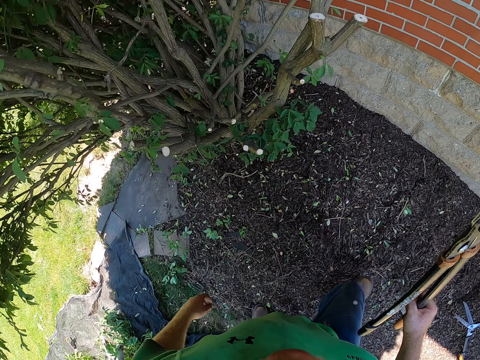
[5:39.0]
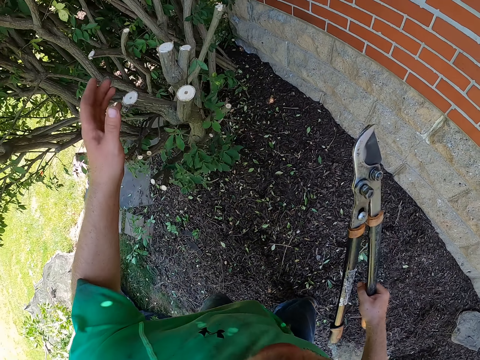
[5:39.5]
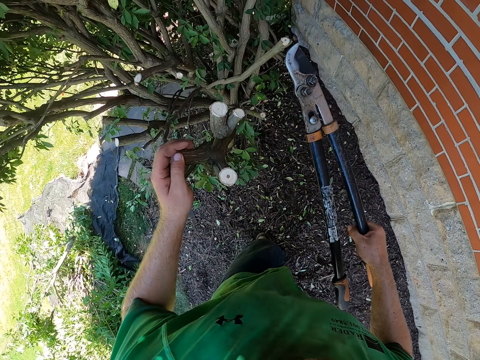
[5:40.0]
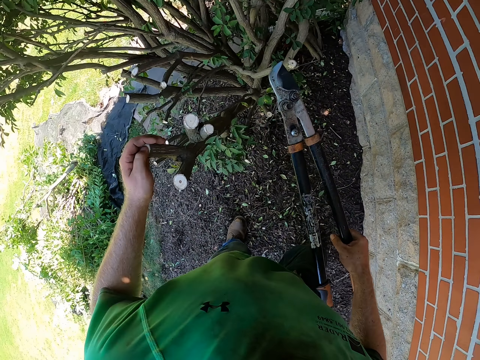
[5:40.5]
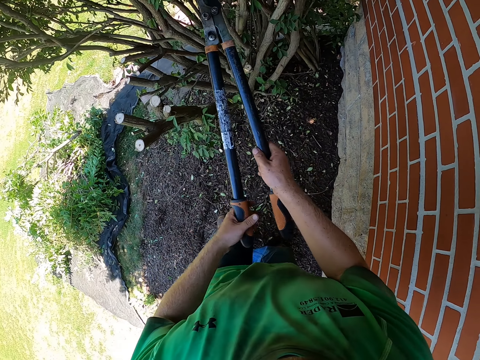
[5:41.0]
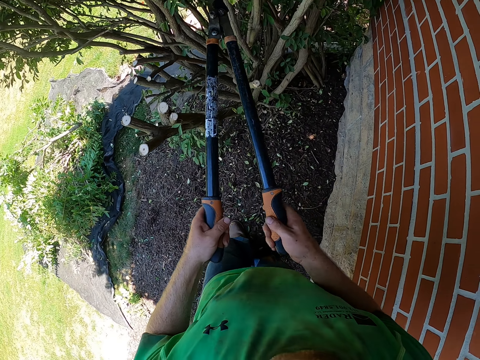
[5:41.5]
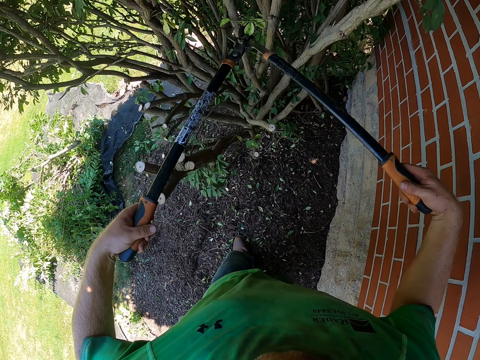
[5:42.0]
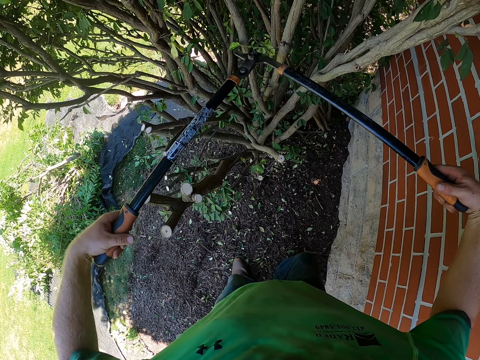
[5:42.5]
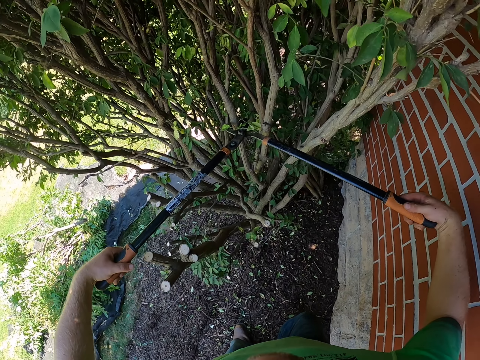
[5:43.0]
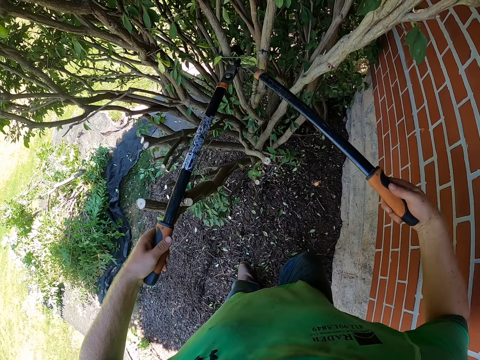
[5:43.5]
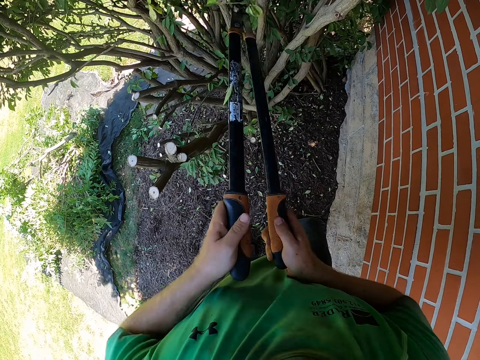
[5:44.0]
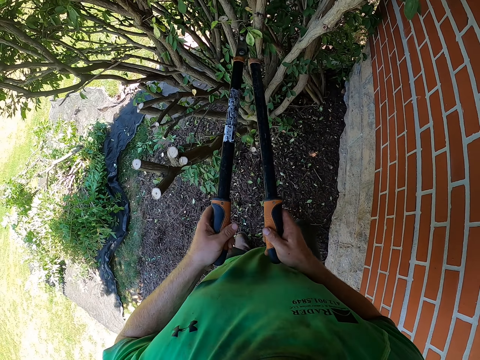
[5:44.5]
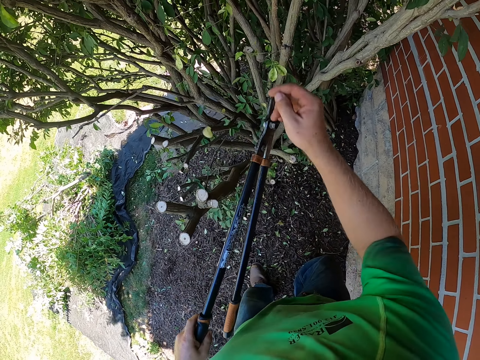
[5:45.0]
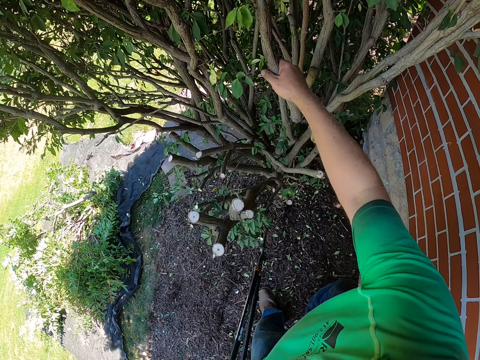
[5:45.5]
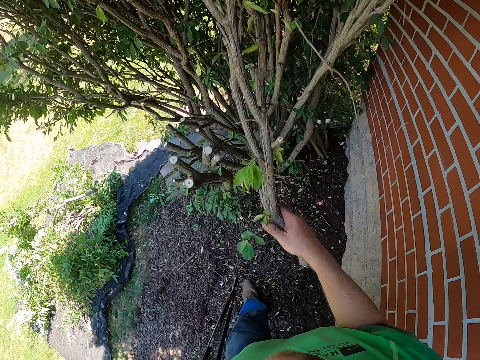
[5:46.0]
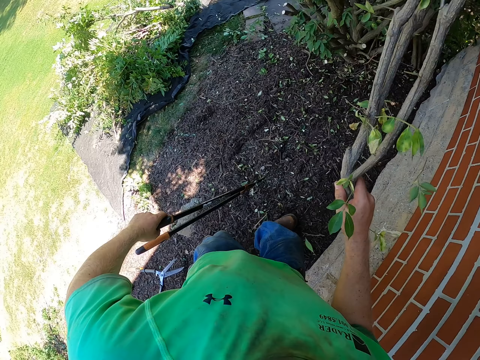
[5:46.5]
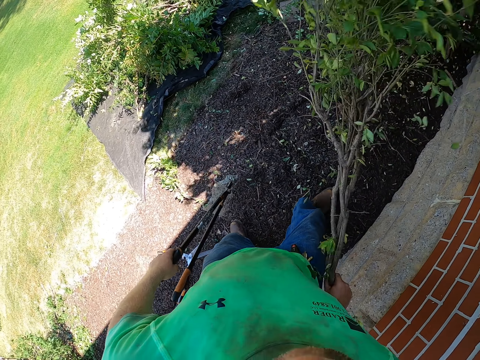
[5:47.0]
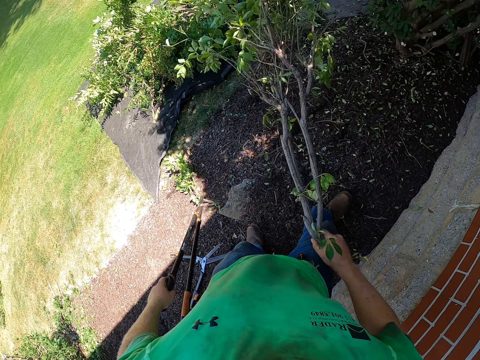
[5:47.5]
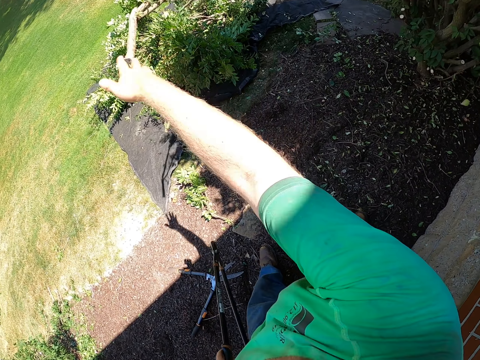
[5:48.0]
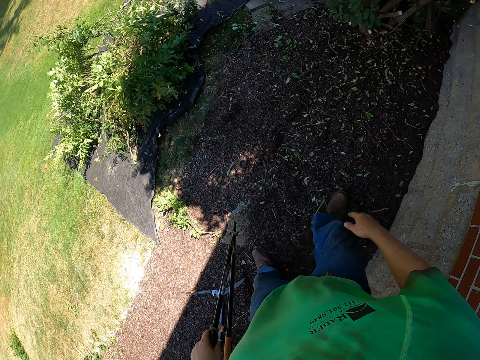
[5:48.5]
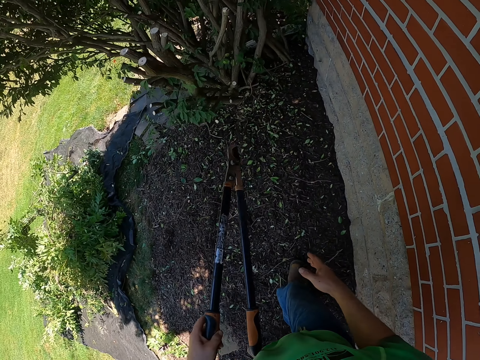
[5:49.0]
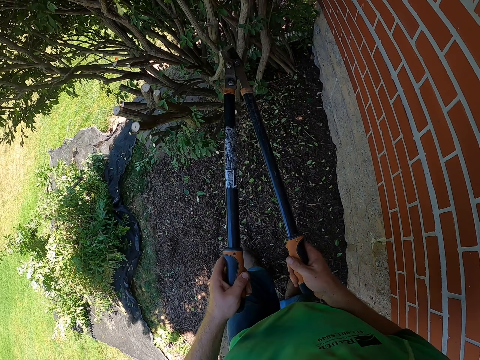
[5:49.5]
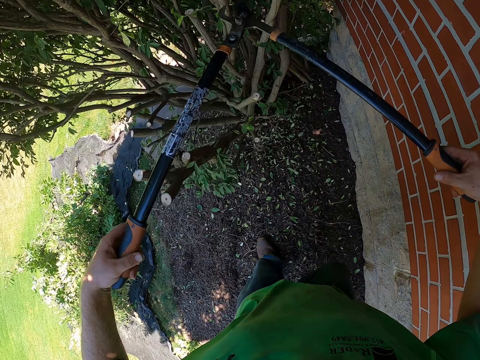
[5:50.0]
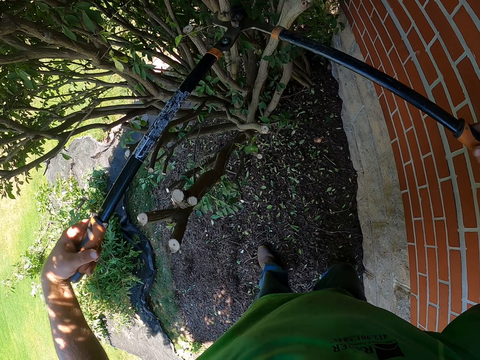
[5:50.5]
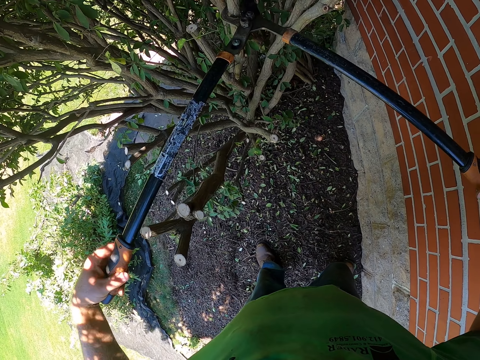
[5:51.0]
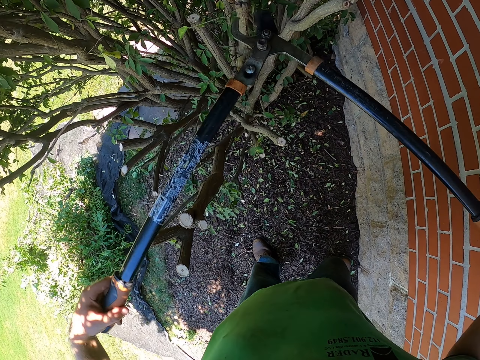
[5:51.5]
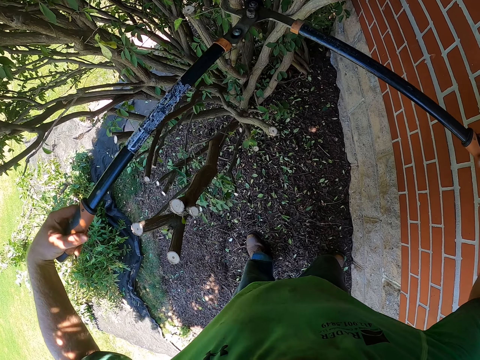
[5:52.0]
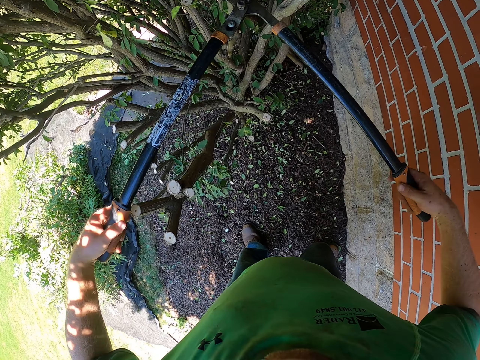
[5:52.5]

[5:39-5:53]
The camera wearer touches a branch. He prunes the tree with the loppers. He pulls a felled tree branch from the tree with his right hand. He catches the branch. He drops the felled tree branch on the sack on the ground with his right hand. He prunes the tree with the loppers.

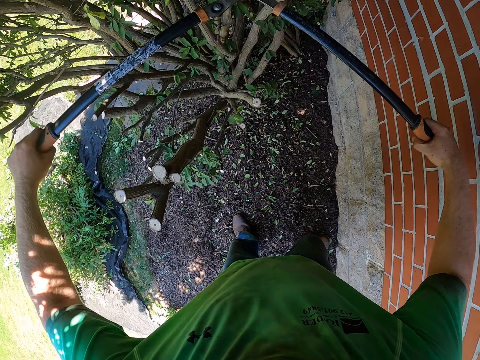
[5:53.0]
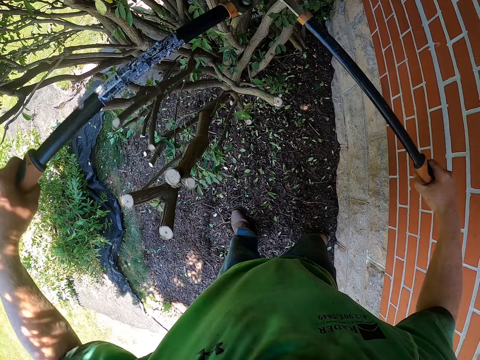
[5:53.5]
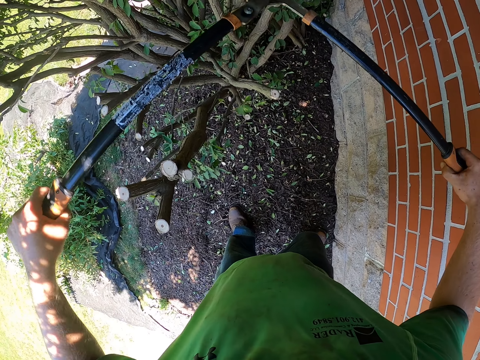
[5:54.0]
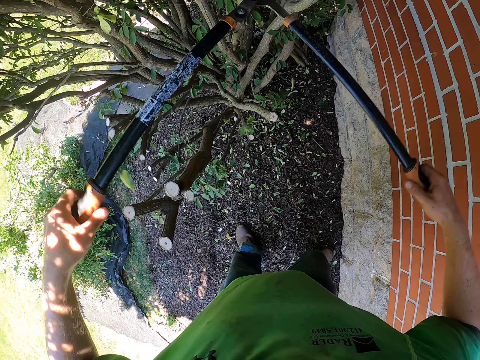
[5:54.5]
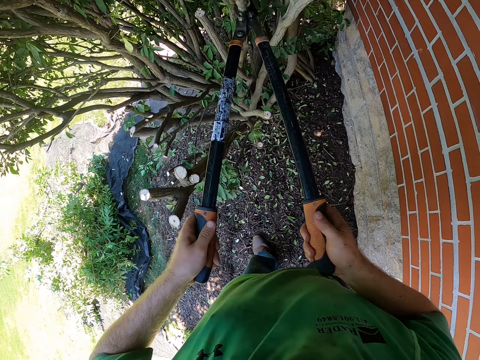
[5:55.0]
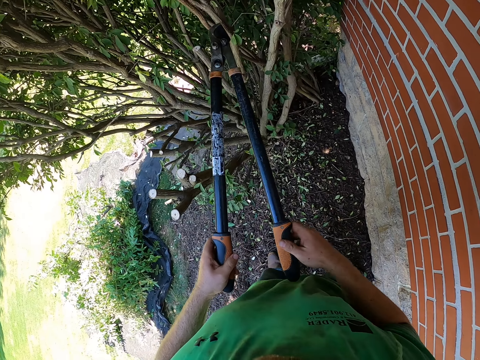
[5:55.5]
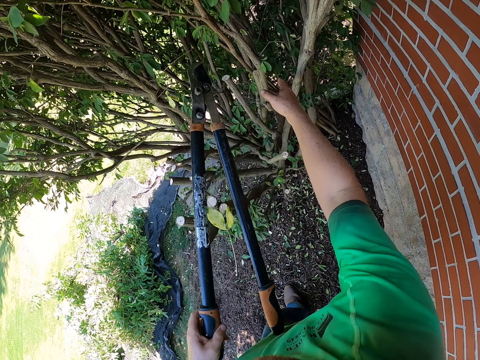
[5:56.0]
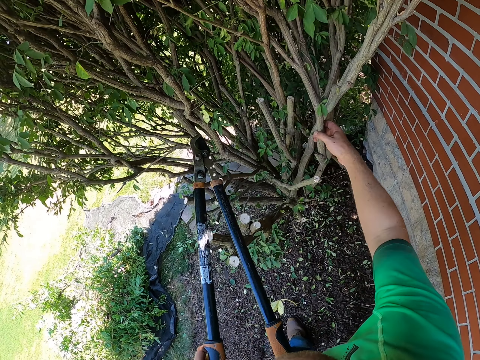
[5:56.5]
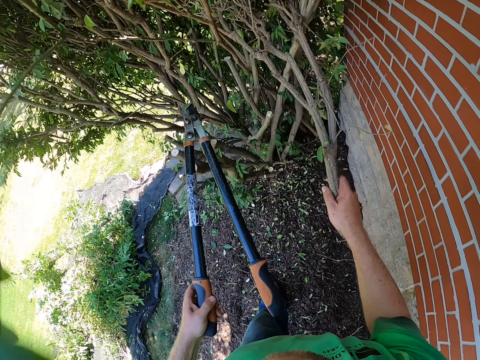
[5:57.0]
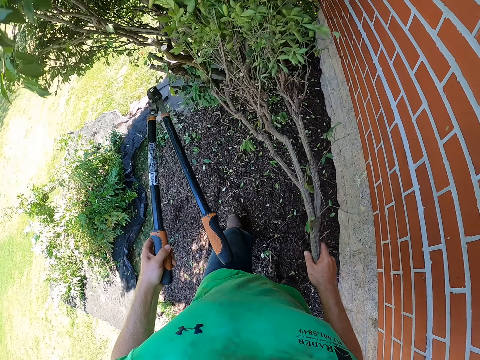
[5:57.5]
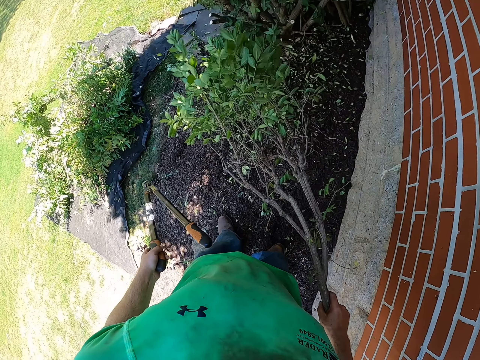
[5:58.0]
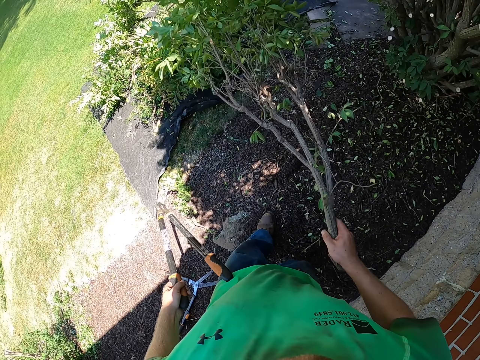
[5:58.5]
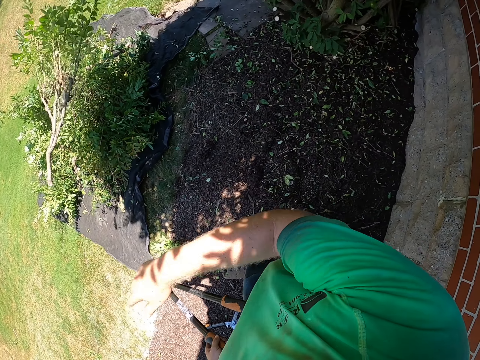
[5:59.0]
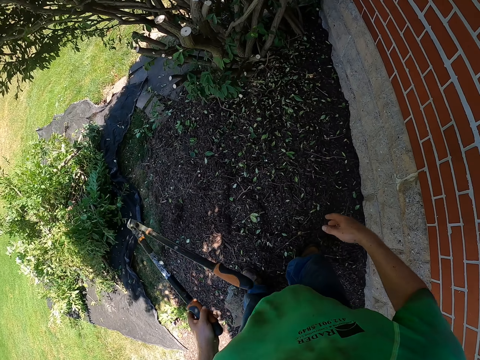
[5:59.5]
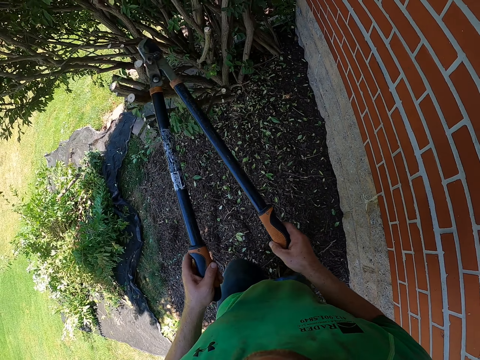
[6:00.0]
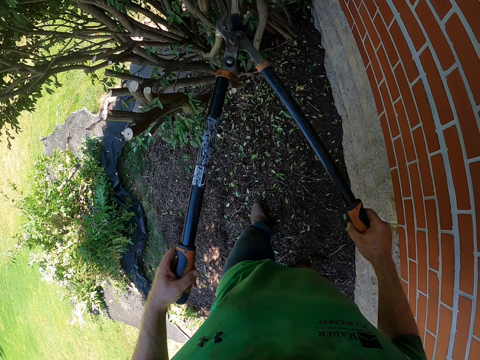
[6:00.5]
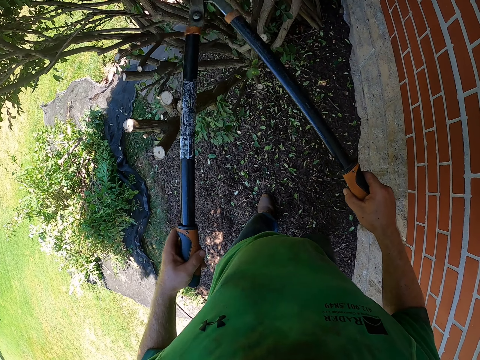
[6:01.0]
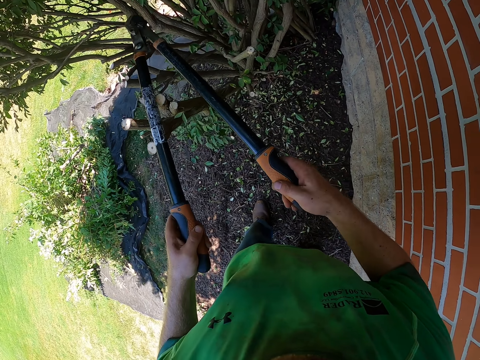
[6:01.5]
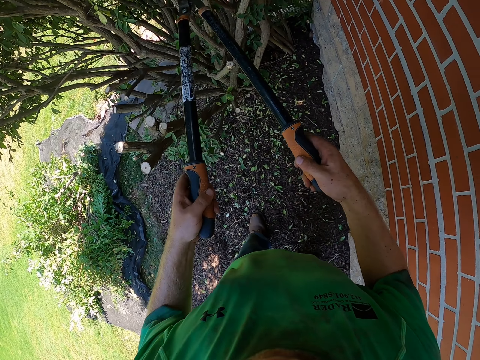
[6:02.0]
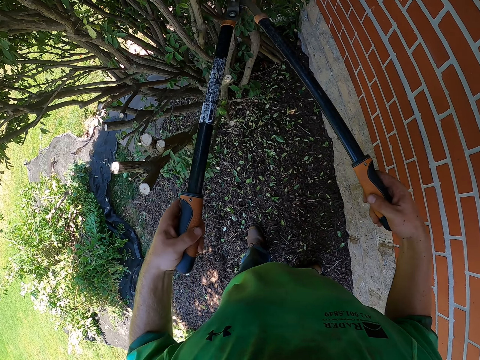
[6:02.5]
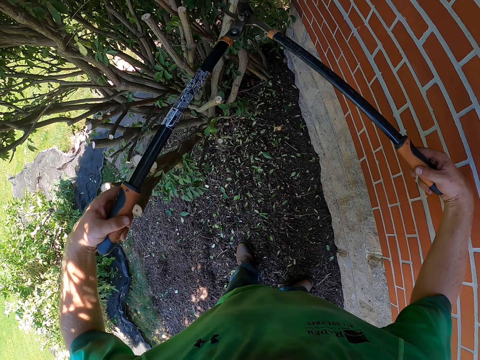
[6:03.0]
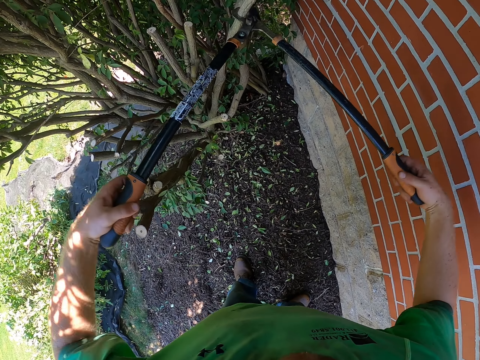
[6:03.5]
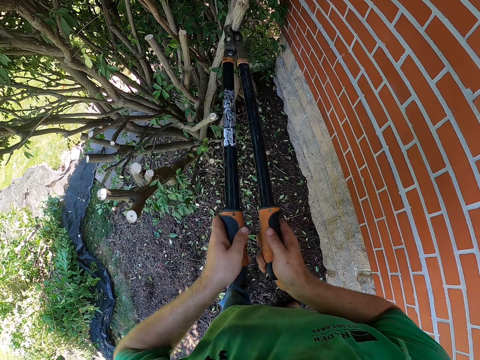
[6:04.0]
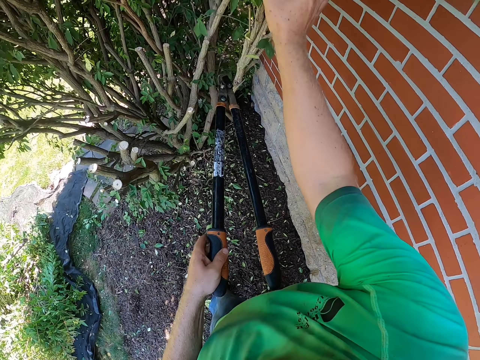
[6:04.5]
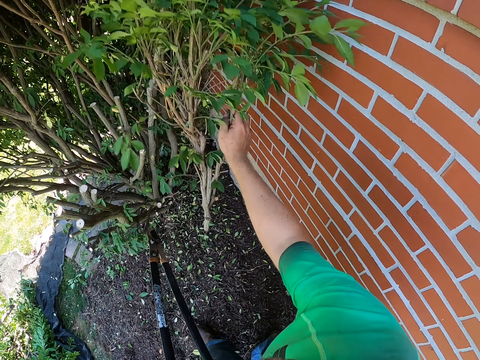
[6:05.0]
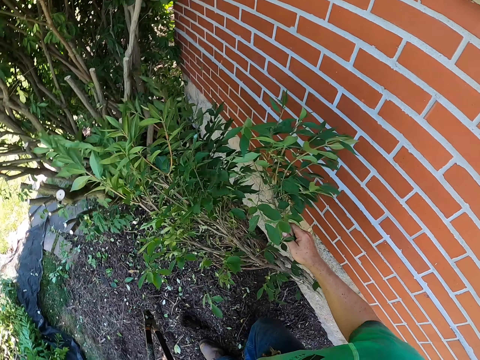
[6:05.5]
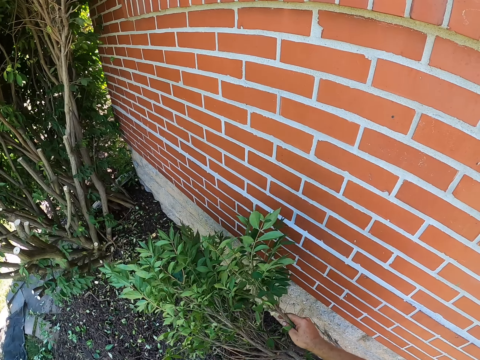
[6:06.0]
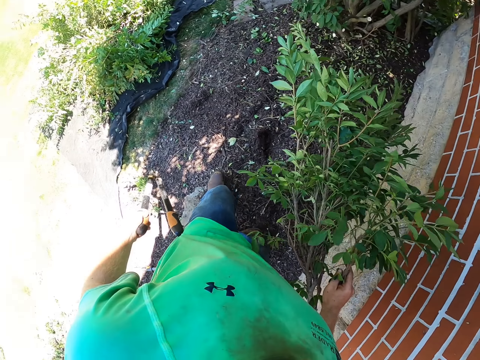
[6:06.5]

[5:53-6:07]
The camera wearer cuts a branch. He pulls a felled tree branch from the tree with his right hand. He touches the branch. He drops the felled tree branch on the sack on the ground with his right hand. He prunes the tree with the loppers. He catches the branch. He drops a felled tree branch on the sack on the ground with his right hand.
